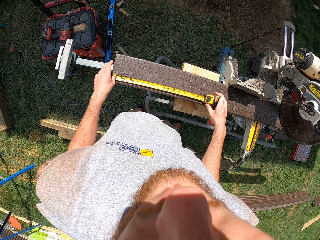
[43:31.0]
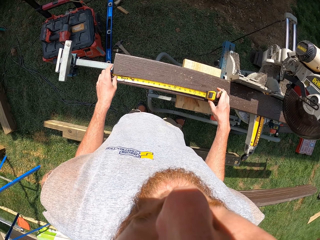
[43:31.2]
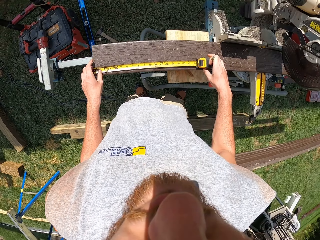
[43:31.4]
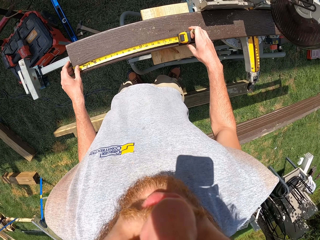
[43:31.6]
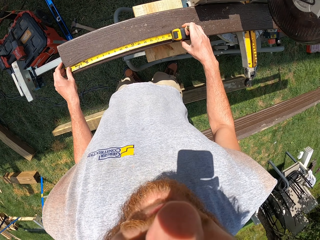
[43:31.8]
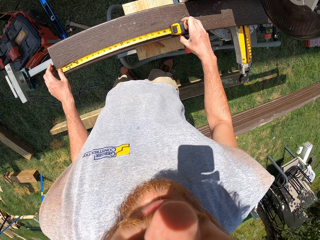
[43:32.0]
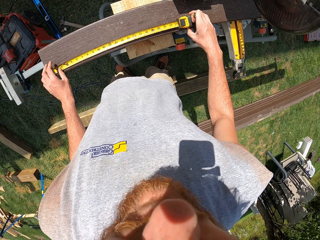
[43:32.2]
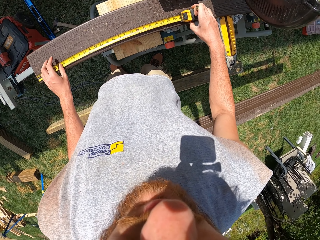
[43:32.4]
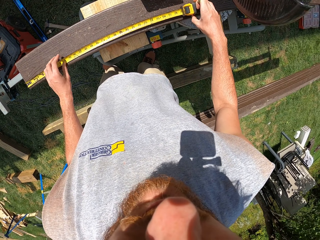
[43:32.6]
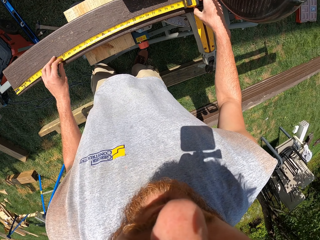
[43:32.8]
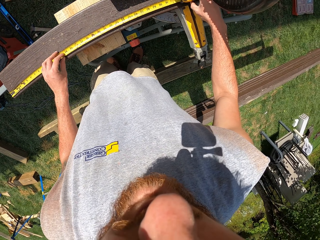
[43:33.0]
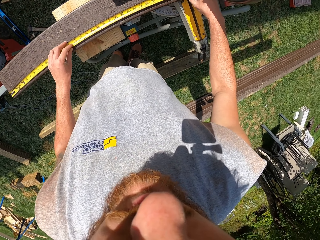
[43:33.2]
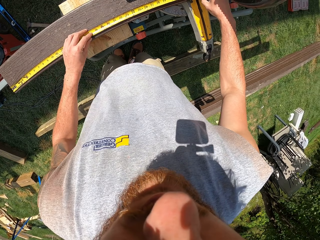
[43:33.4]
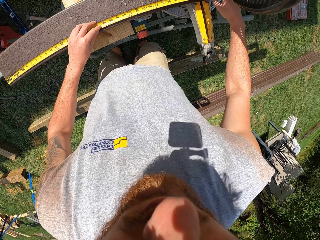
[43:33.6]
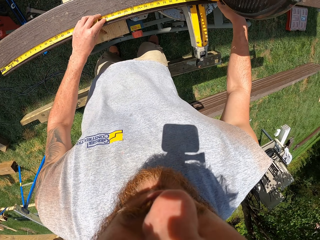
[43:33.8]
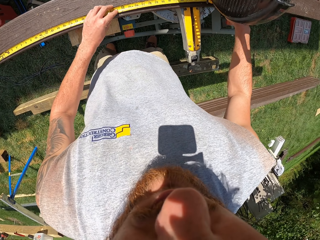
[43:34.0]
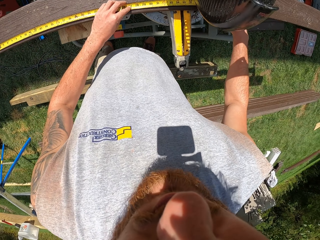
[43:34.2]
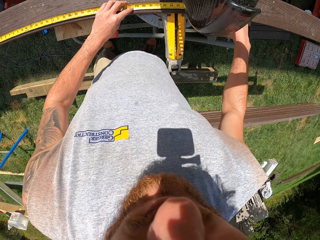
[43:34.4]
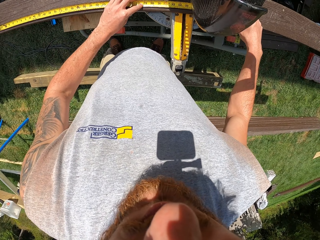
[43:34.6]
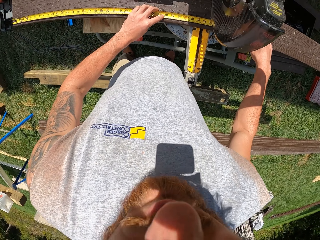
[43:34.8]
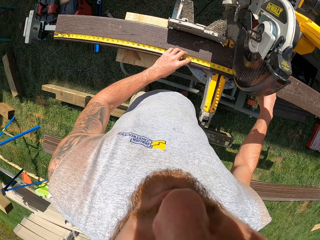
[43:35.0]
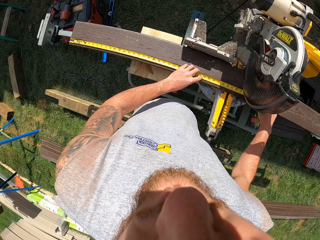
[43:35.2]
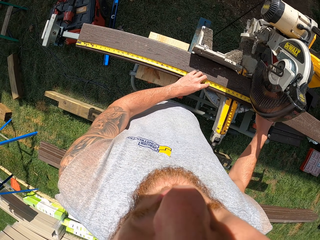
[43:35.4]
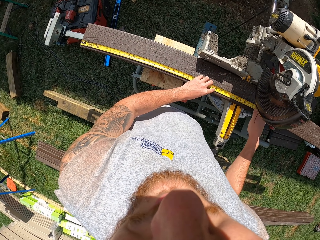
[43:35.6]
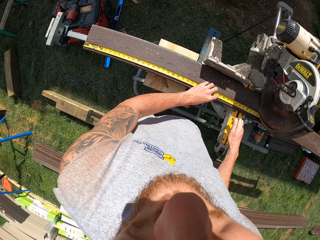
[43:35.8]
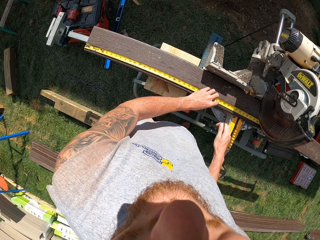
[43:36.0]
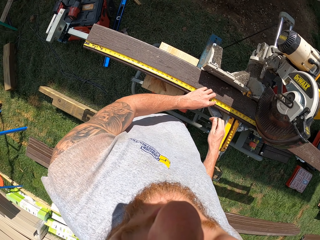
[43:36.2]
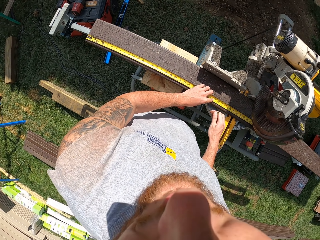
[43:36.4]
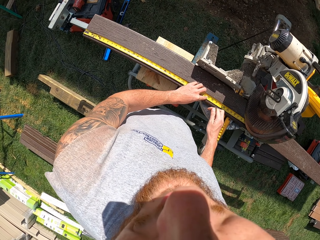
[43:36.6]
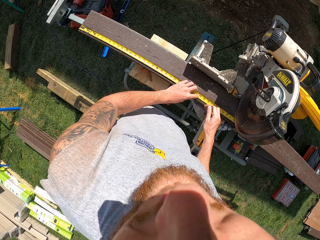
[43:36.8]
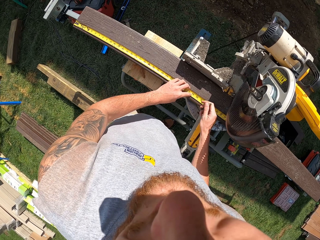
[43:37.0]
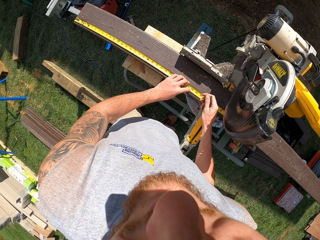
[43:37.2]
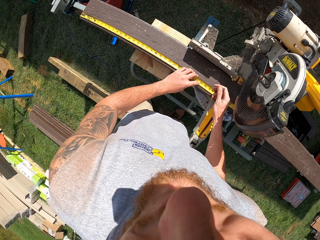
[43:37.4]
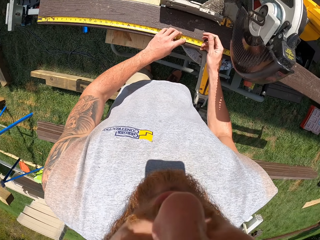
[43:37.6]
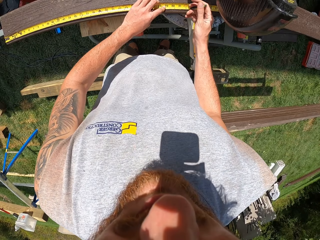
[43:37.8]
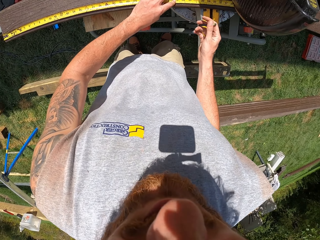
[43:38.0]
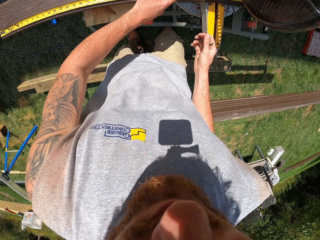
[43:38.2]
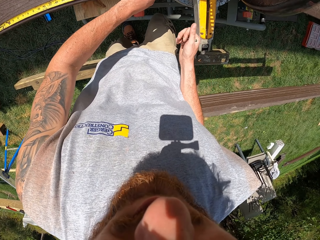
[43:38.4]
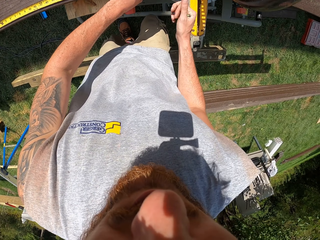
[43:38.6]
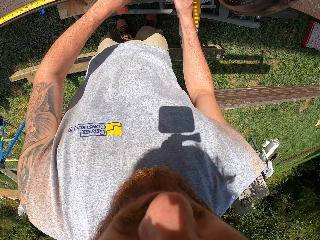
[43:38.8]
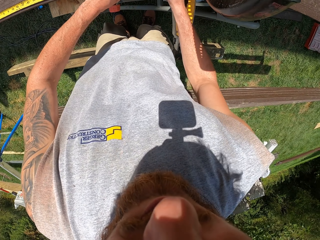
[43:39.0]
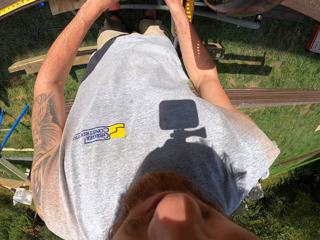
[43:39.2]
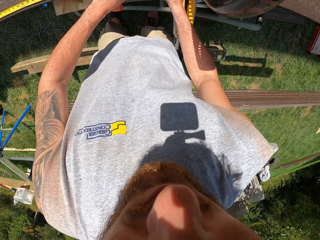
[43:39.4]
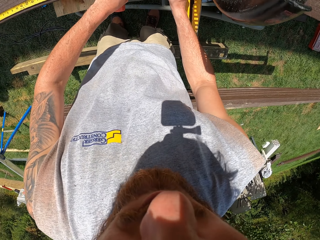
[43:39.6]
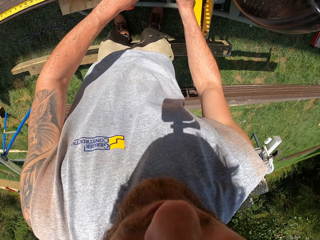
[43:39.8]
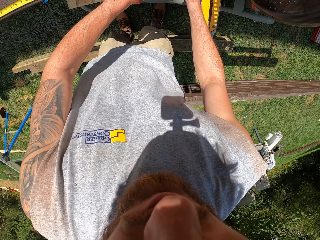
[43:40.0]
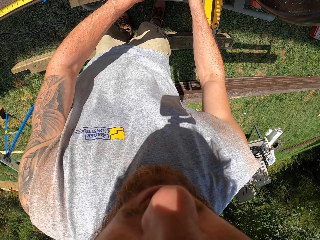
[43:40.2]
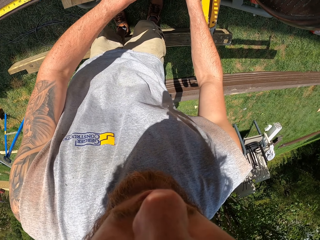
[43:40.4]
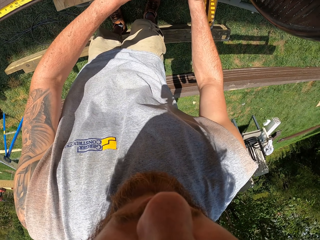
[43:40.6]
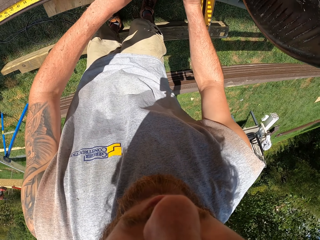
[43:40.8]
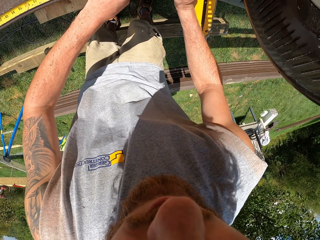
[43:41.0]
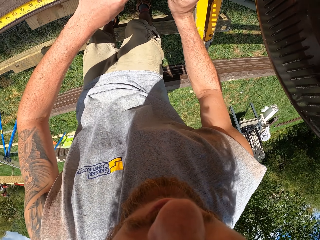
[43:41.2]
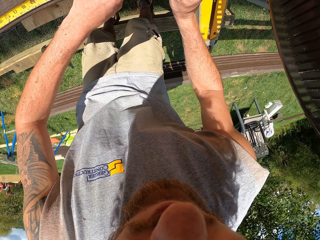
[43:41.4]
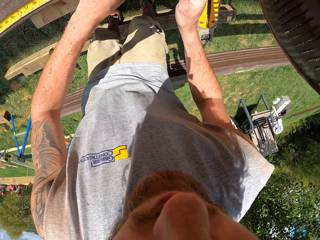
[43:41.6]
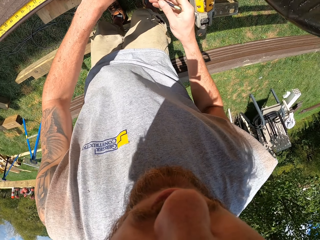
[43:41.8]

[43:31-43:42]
The camera wearer puts a mark on the wood.

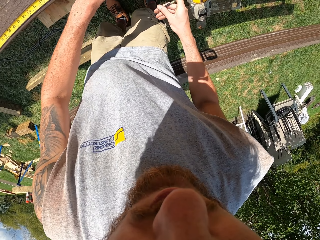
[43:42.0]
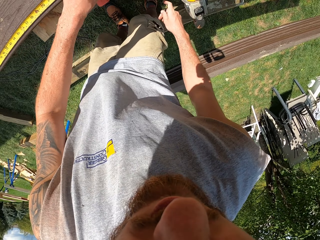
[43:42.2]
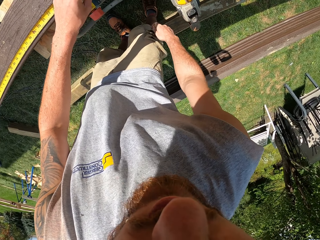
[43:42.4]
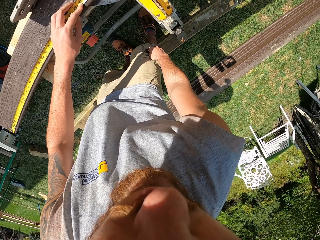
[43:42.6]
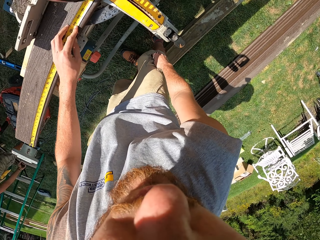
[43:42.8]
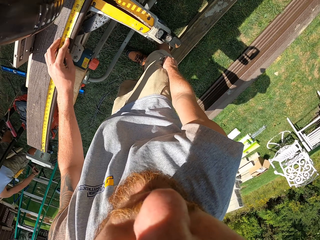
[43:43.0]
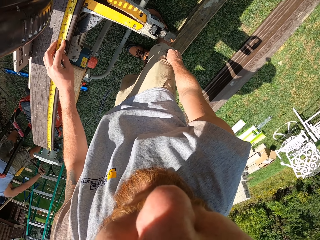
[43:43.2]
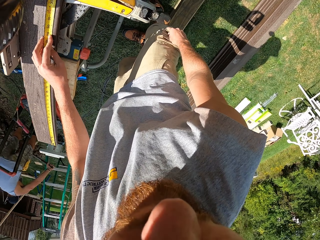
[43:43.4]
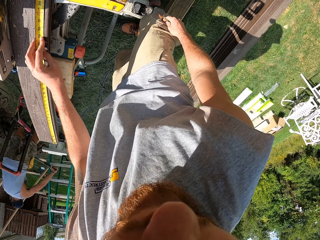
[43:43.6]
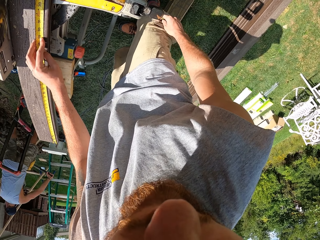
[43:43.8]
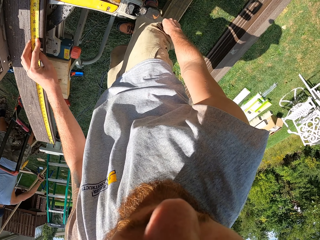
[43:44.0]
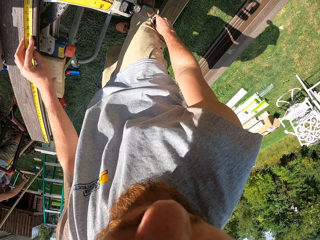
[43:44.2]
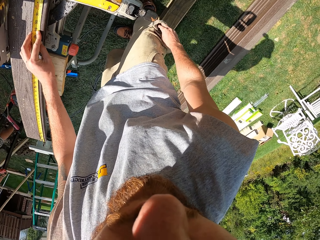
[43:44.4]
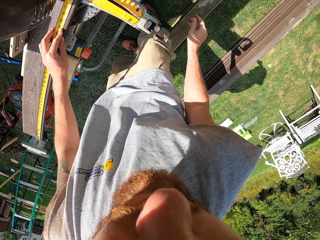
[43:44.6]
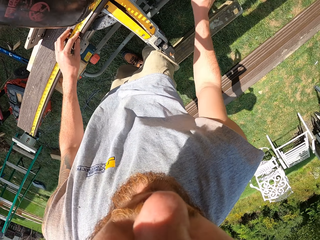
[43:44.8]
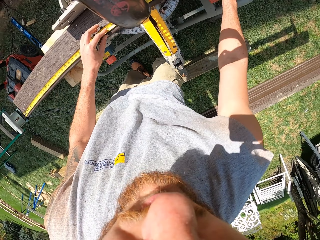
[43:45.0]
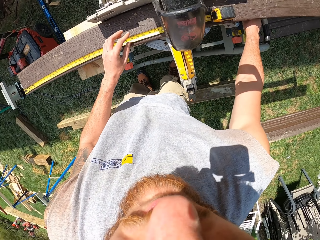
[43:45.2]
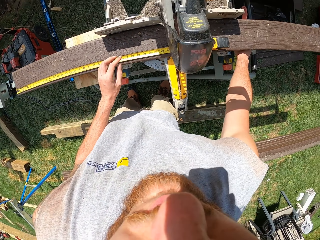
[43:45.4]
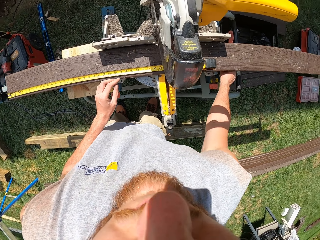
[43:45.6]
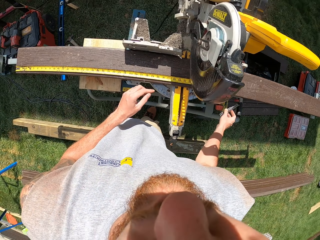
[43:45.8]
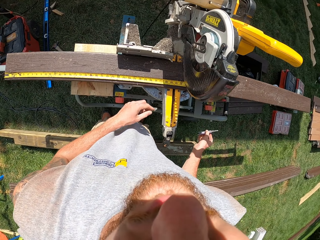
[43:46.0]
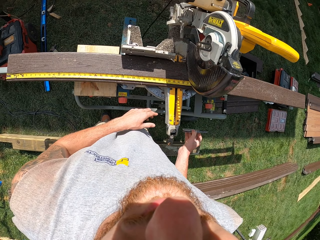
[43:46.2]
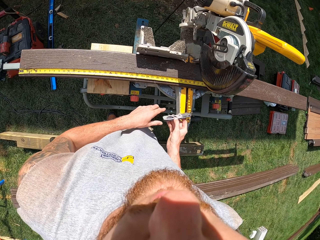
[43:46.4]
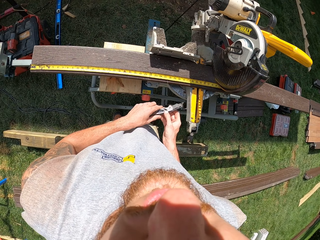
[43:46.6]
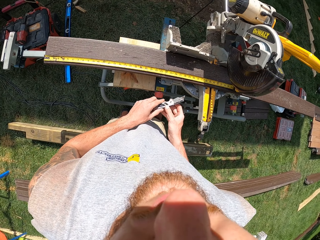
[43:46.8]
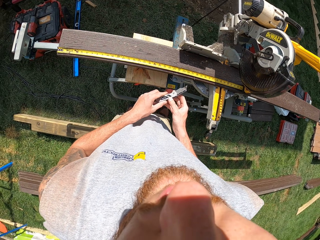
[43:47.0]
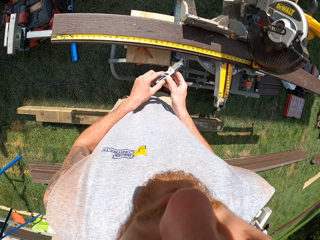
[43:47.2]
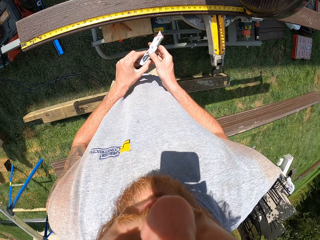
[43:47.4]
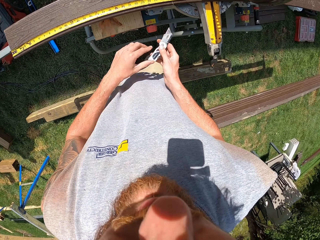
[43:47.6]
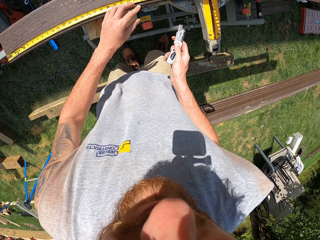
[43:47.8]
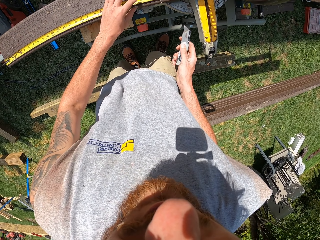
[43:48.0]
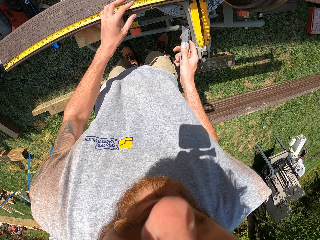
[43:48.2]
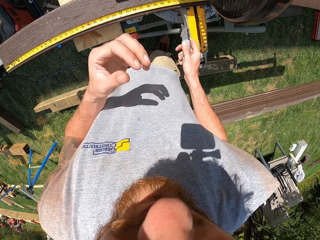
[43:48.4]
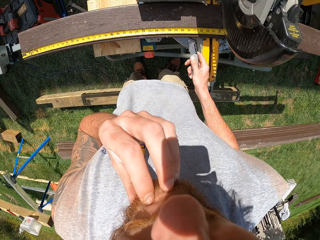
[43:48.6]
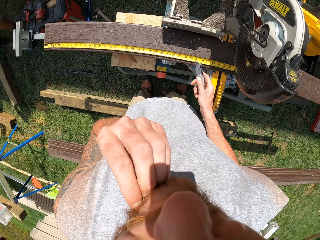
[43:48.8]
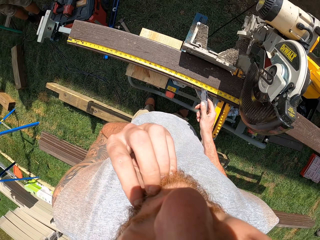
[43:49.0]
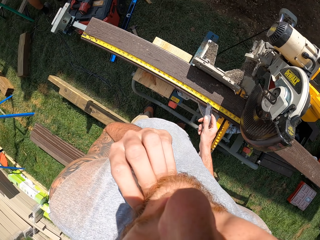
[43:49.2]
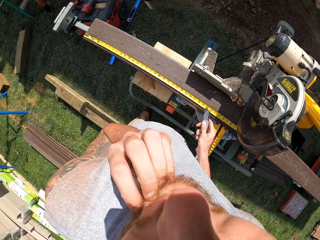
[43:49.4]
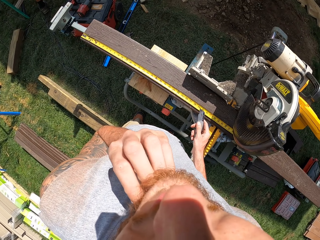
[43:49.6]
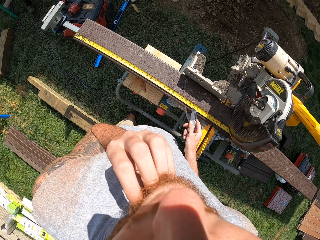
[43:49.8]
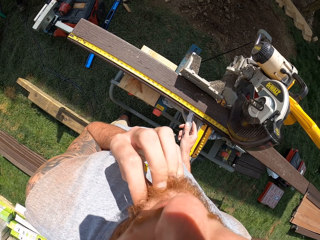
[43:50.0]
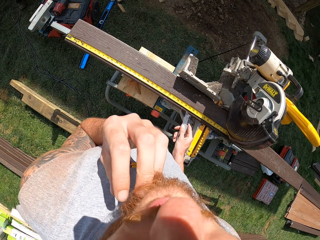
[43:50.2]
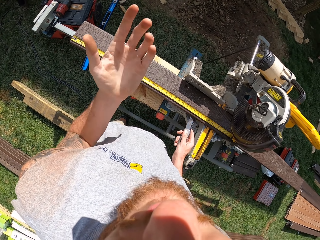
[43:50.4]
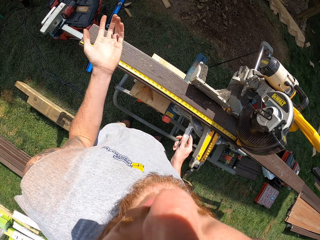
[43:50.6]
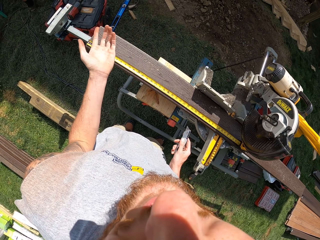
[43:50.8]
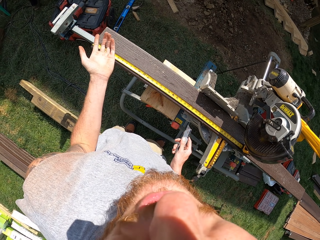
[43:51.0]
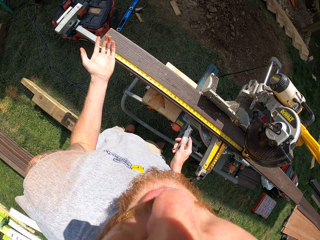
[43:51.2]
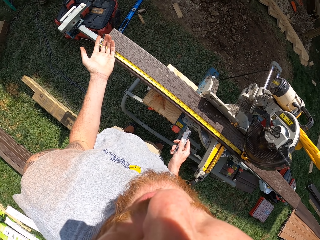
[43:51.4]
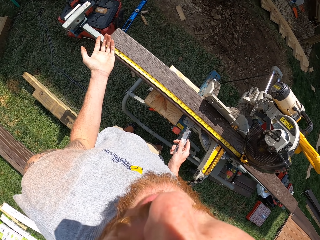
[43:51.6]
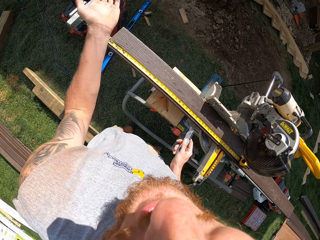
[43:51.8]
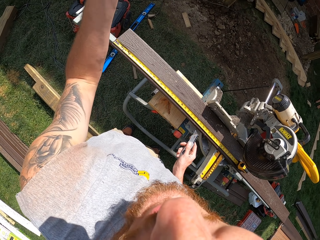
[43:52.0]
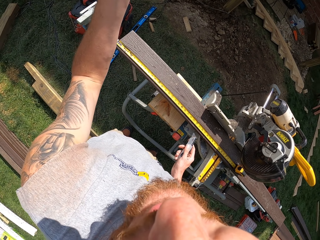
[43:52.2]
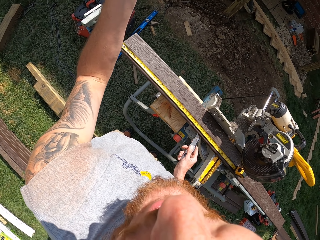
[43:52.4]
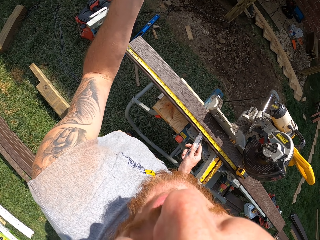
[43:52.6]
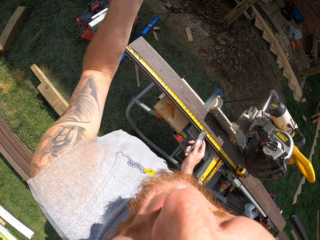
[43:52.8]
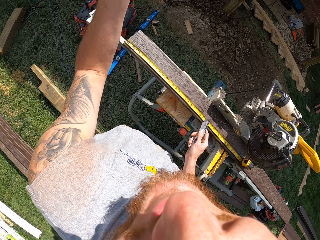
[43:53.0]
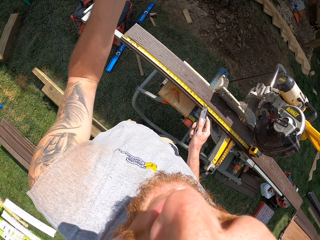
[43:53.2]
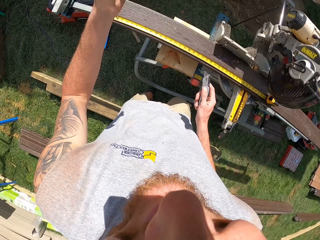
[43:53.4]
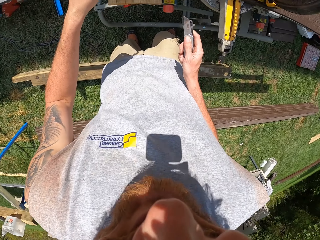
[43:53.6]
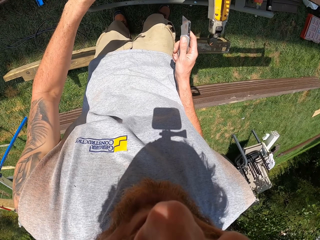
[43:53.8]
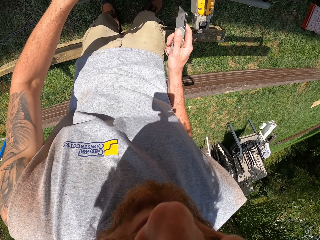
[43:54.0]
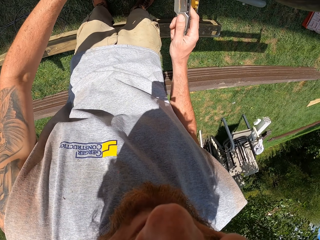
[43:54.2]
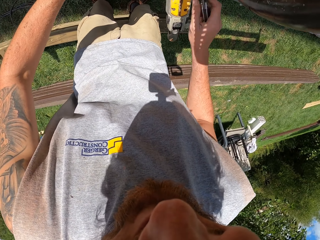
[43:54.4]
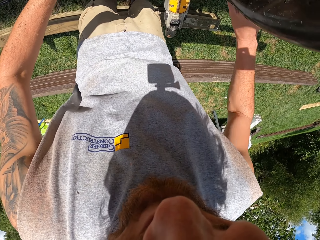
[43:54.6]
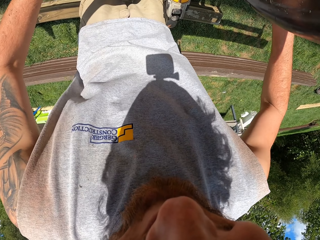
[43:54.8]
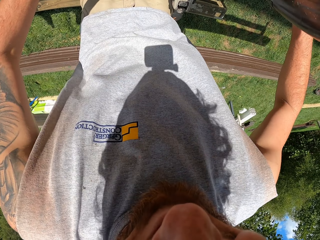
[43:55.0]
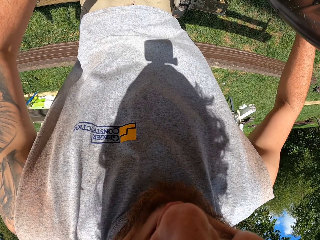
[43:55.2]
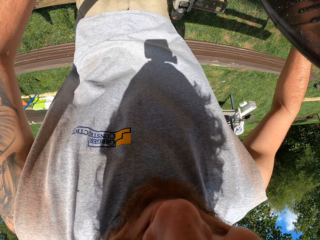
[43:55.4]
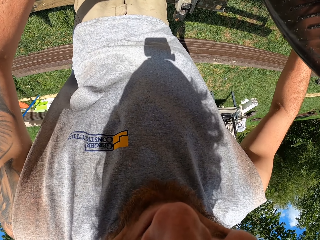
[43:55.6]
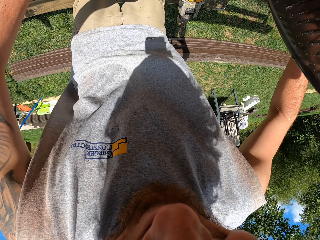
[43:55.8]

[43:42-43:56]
The camera wearer puts a pencil in the pocket. He picks up a cutter knife. He adjusts the cutter knife. He scratches his chin. He gestures with the left hand.
